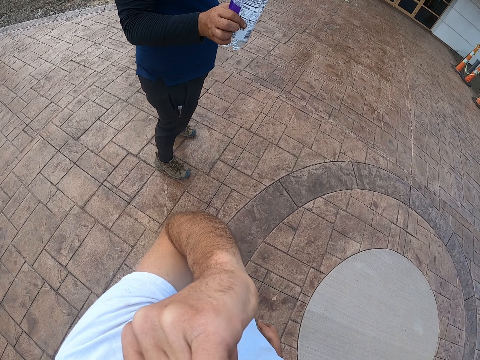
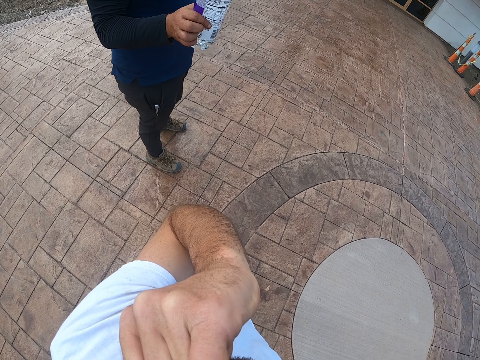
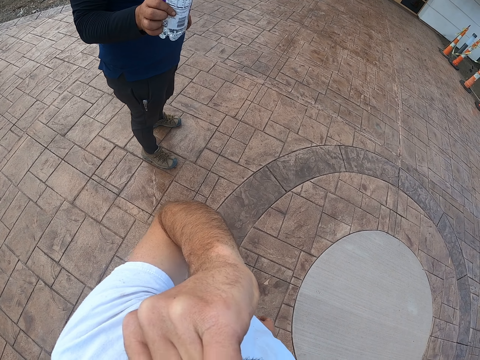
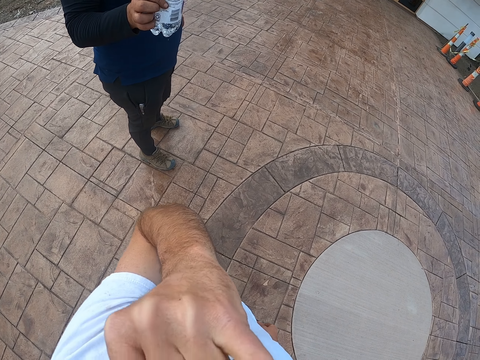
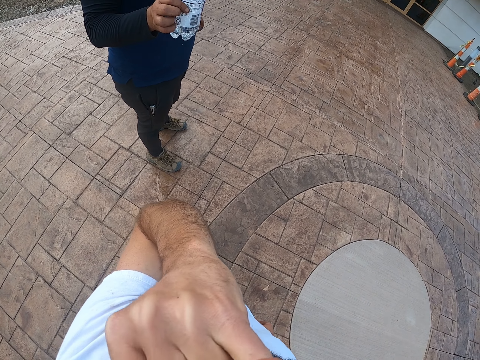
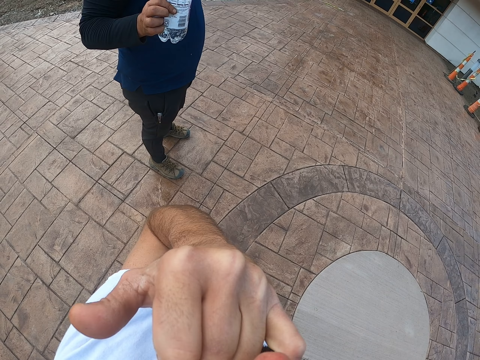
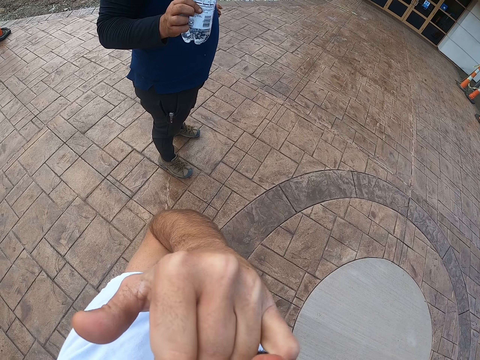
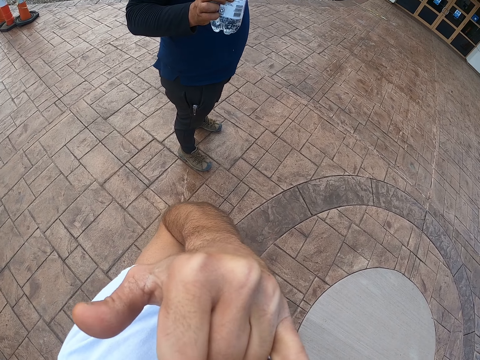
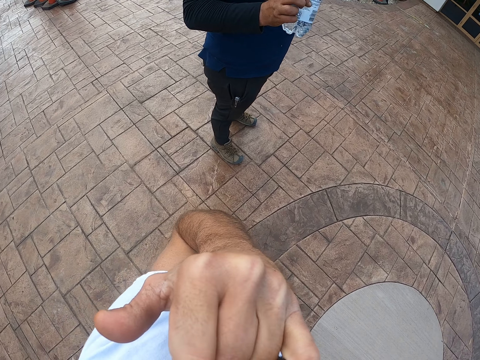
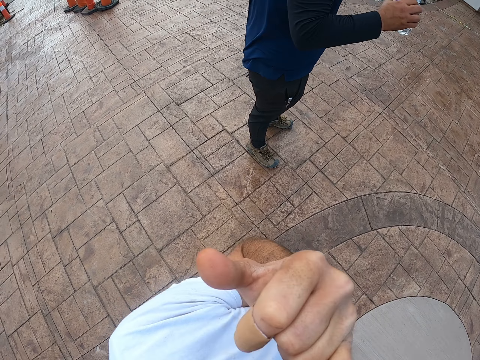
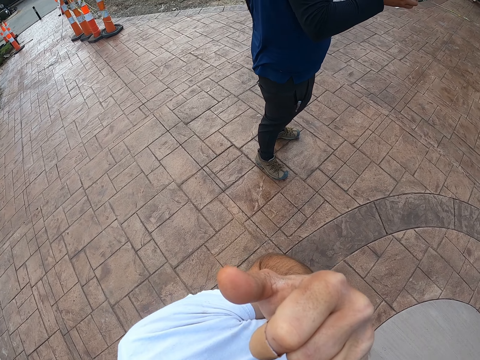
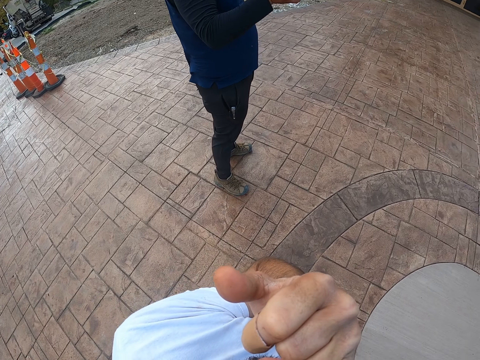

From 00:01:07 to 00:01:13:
The camera wearer interacts with a man.

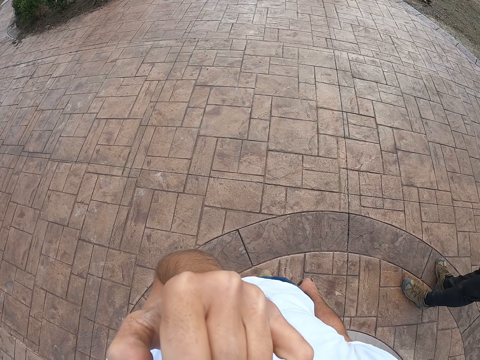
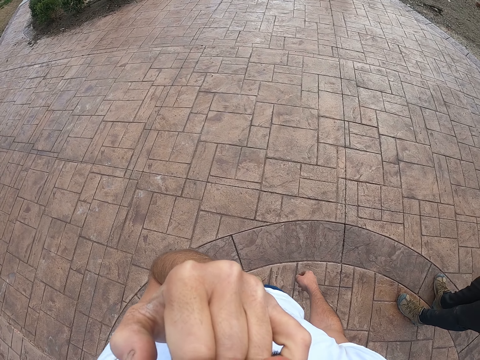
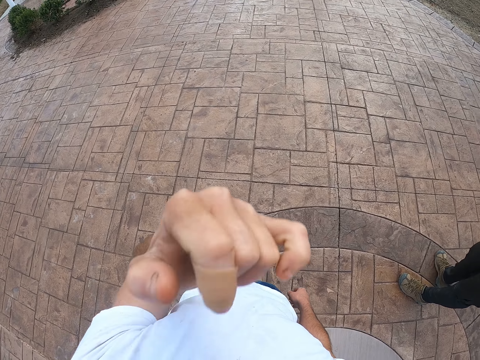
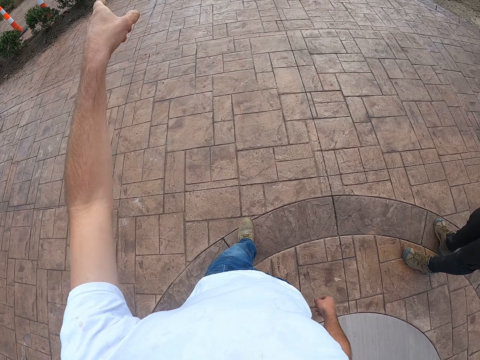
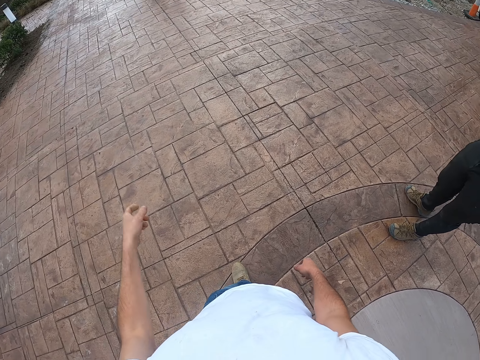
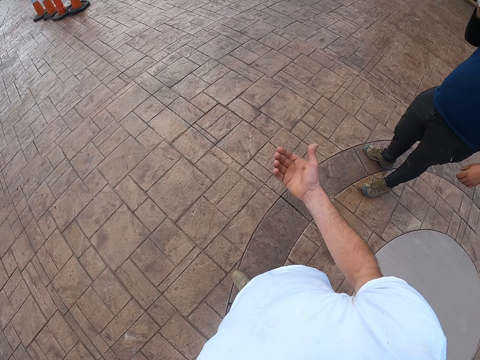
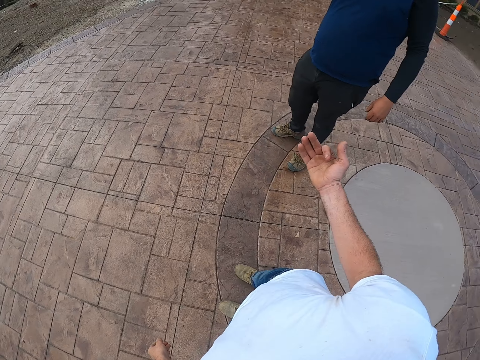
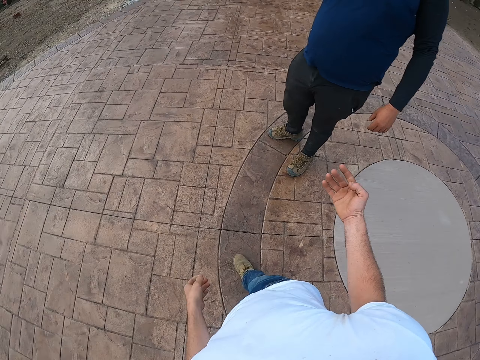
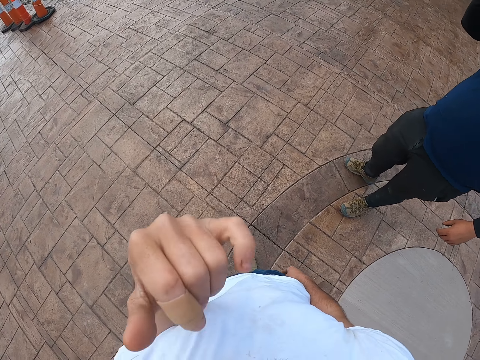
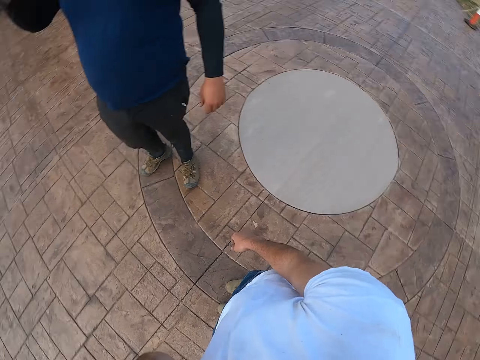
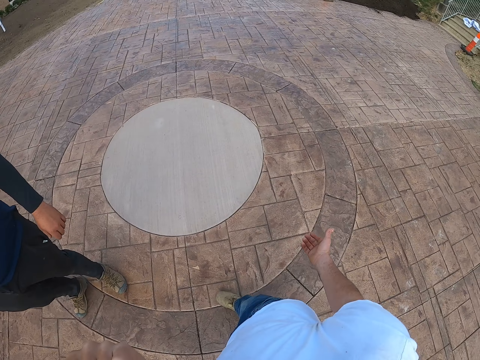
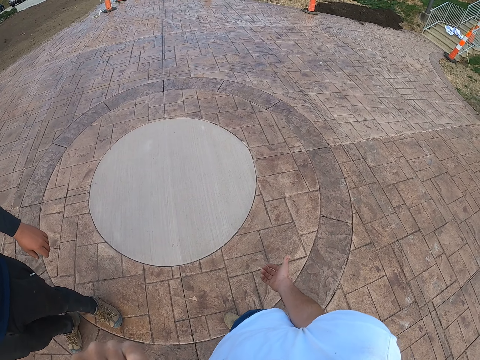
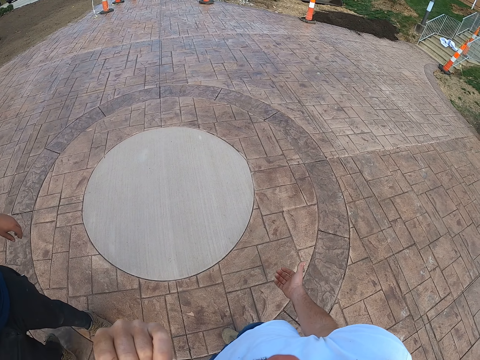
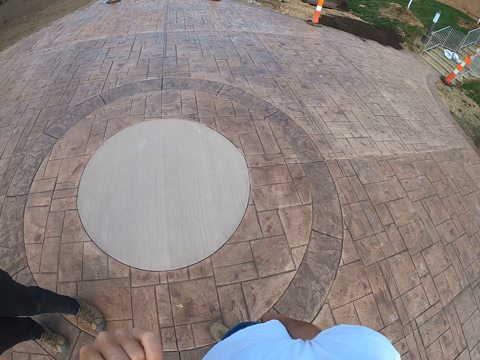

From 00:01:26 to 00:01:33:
The camera wearer points.

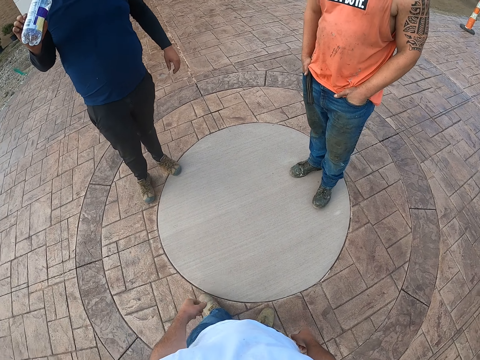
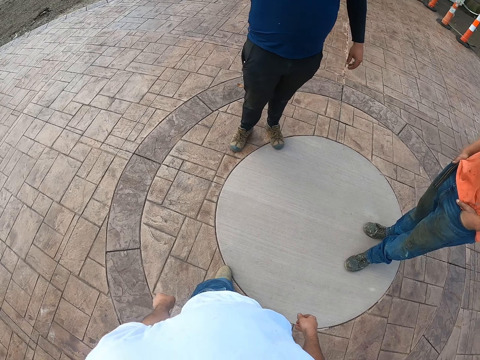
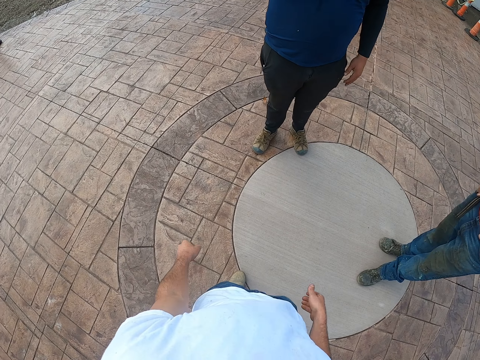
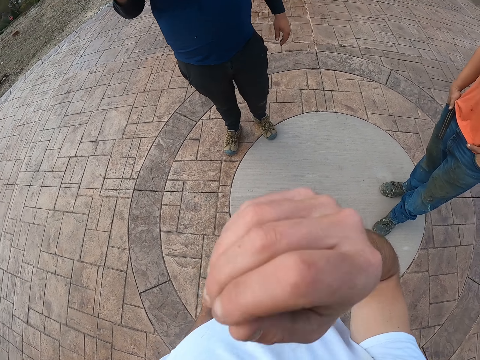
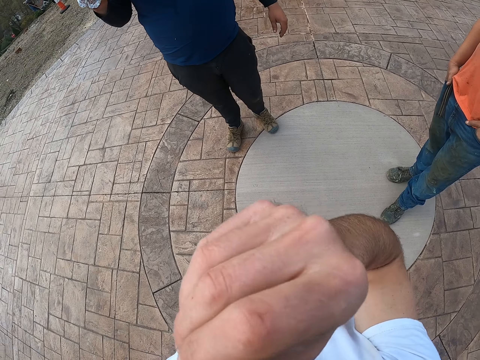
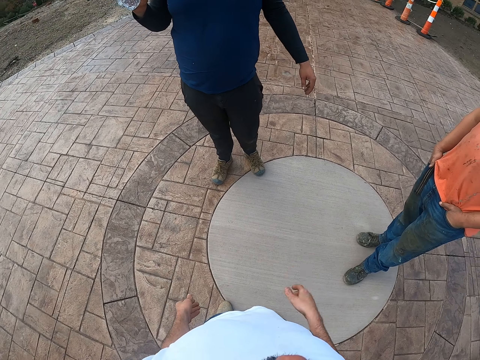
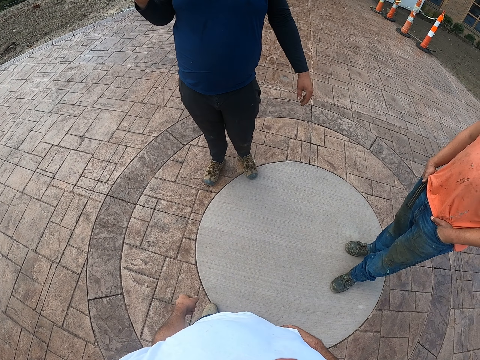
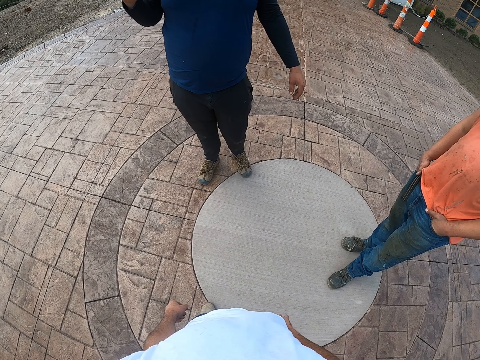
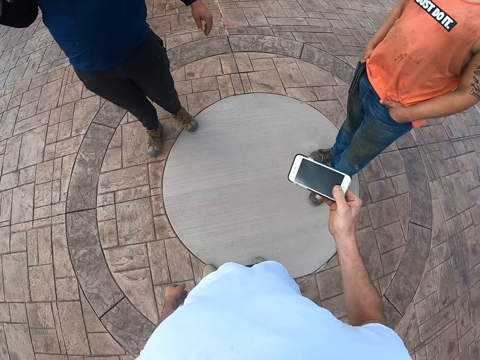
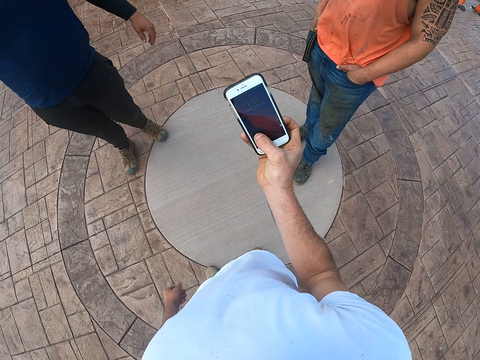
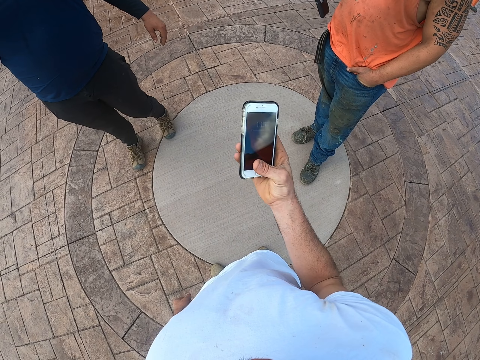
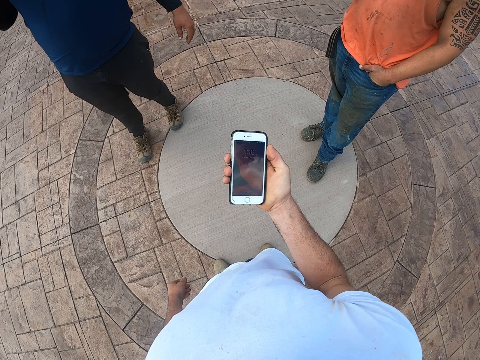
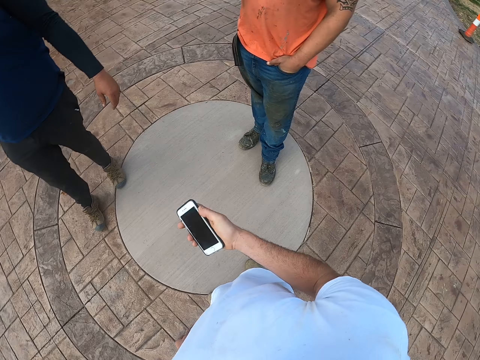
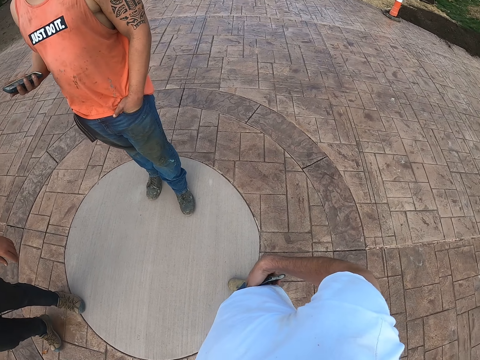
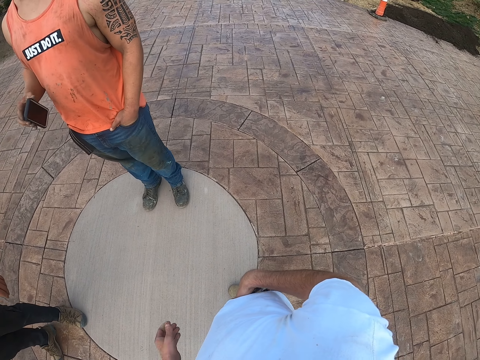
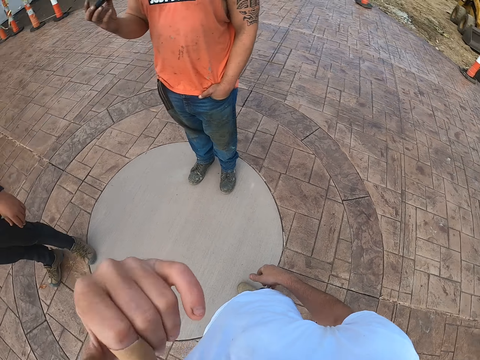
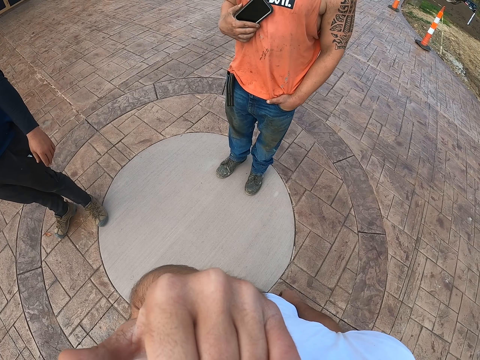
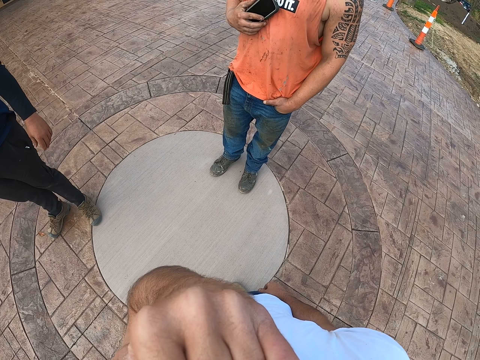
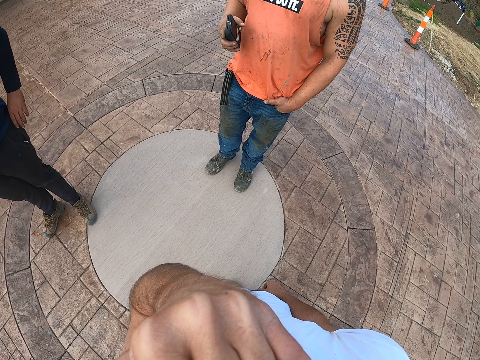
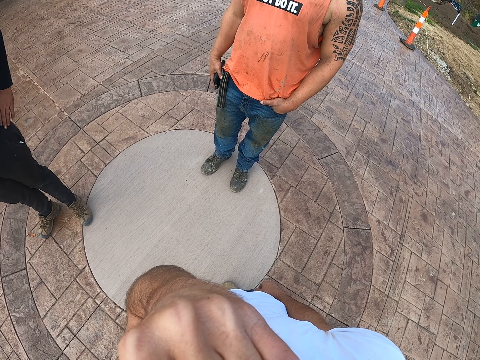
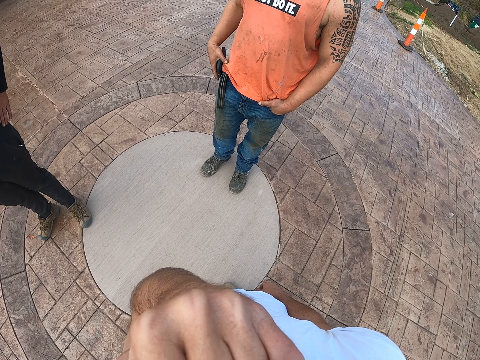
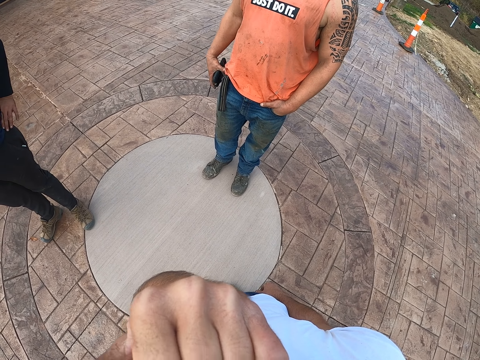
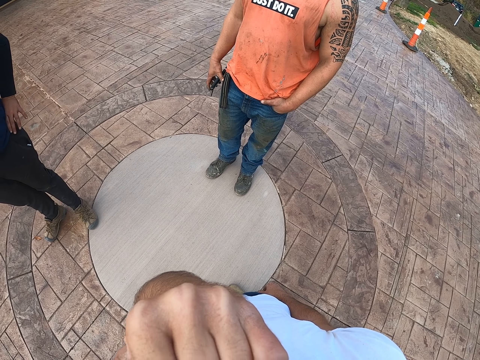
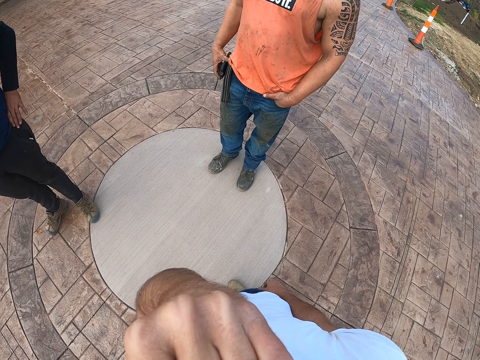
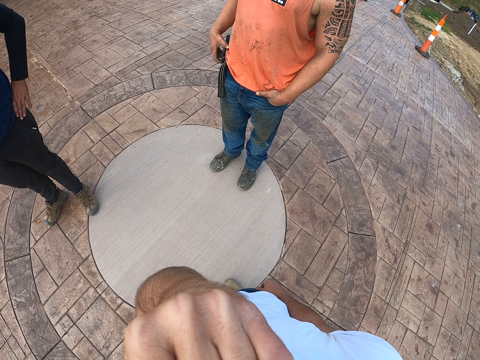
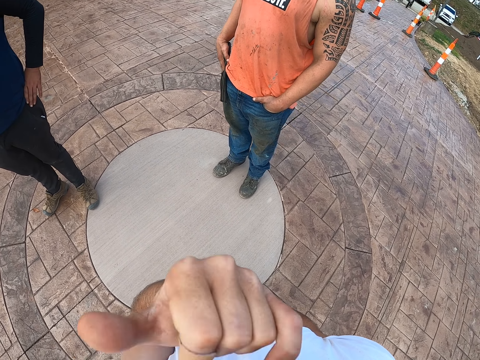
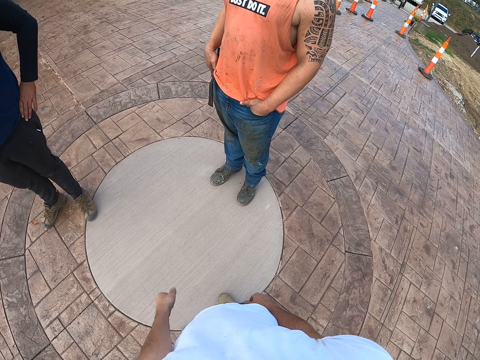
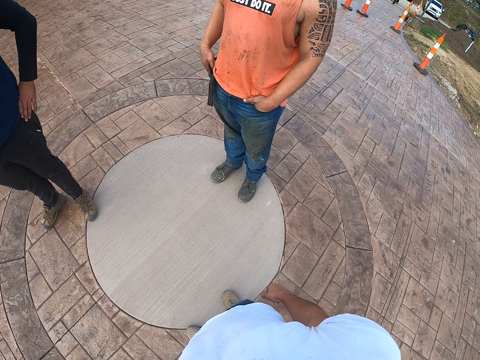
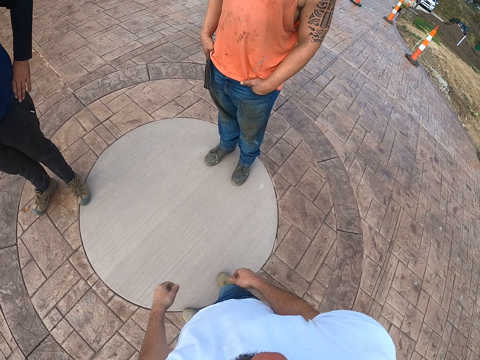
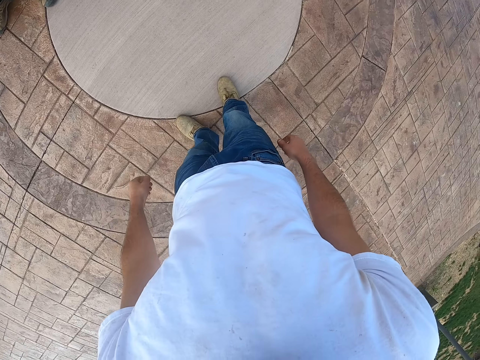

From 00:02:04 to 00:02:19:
The camera wearer bites a finger. They look at the phone. They return the phone to the pocket. They interact with a man and another man.
